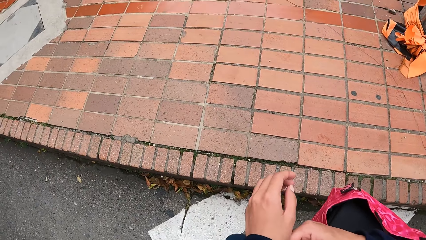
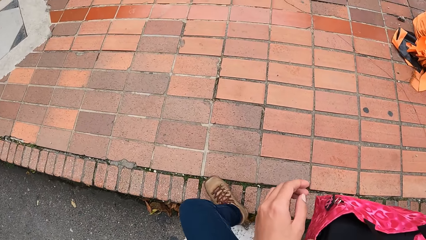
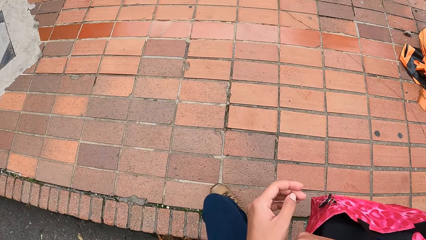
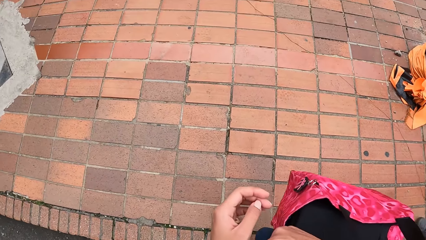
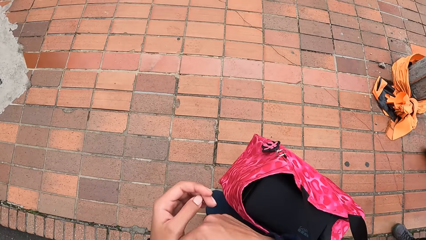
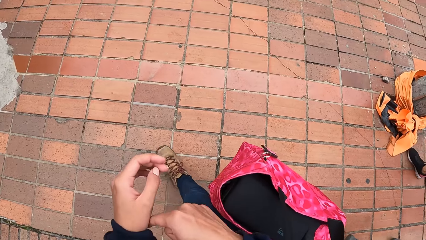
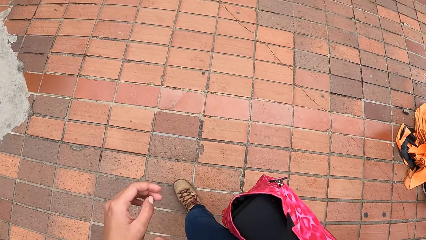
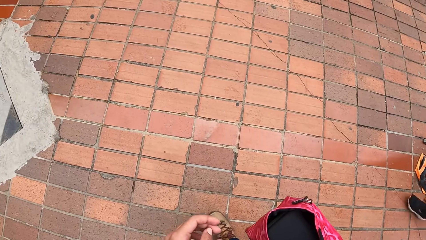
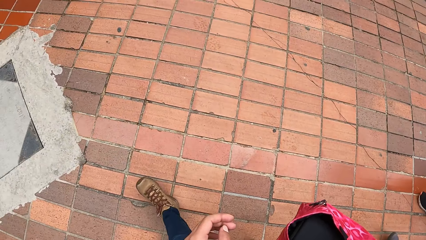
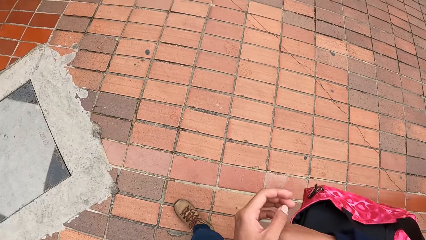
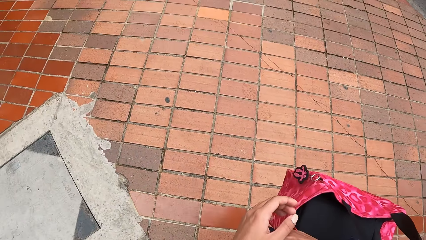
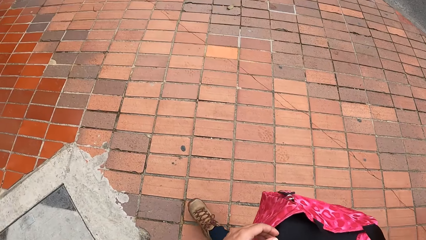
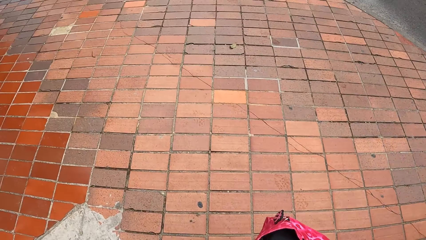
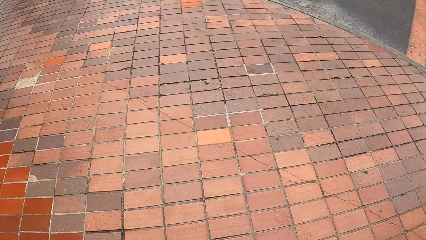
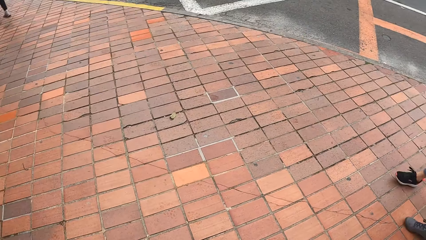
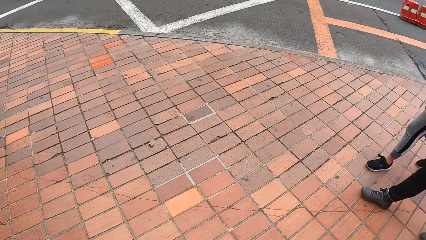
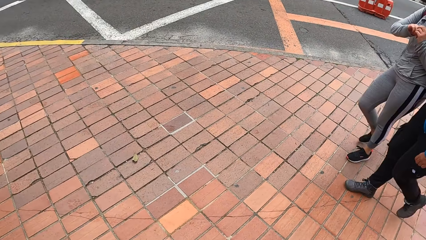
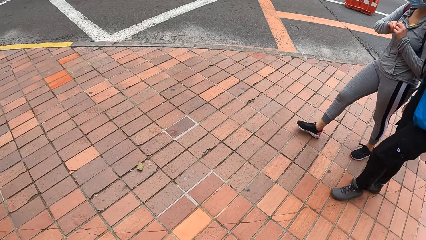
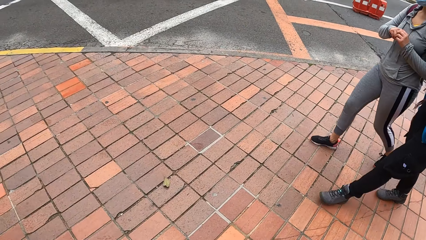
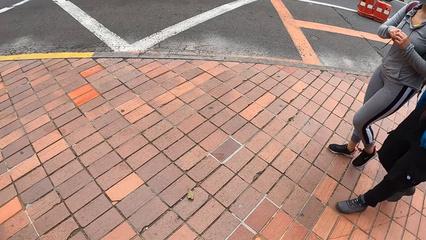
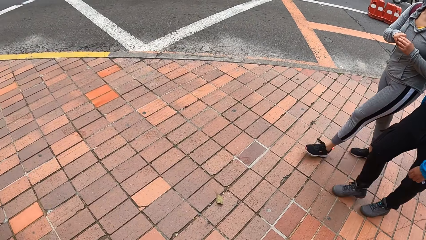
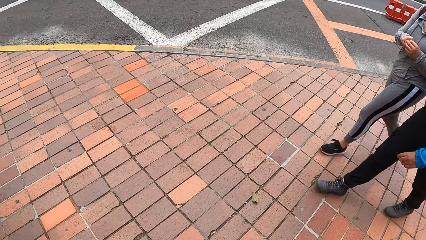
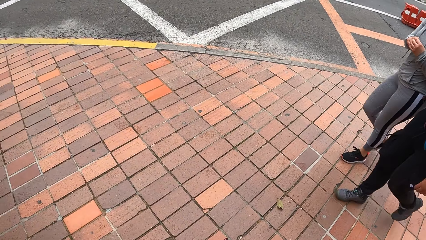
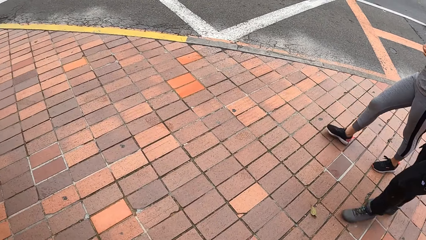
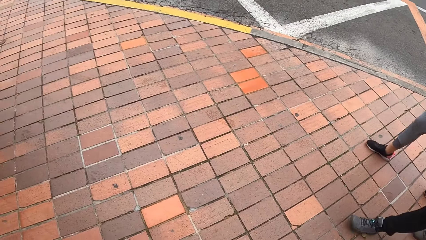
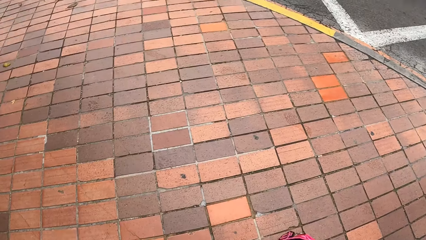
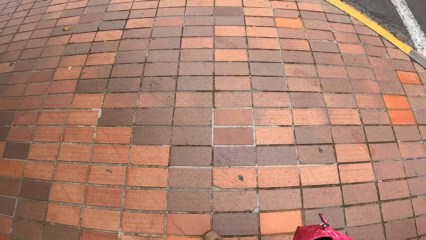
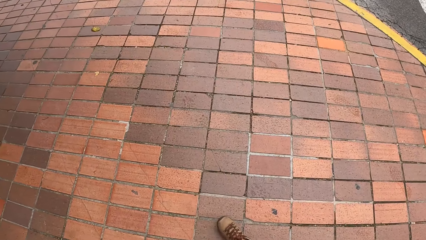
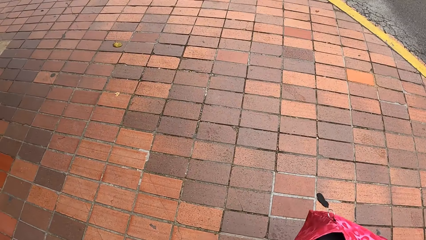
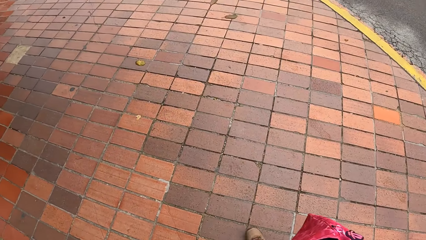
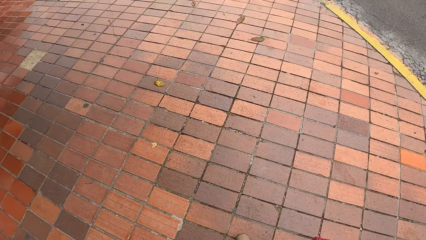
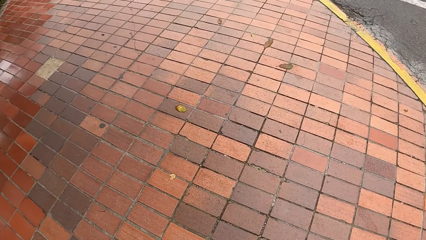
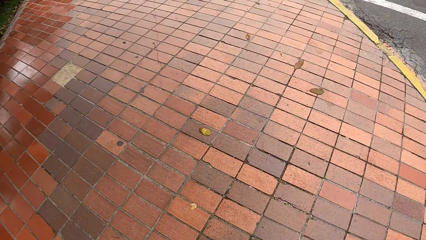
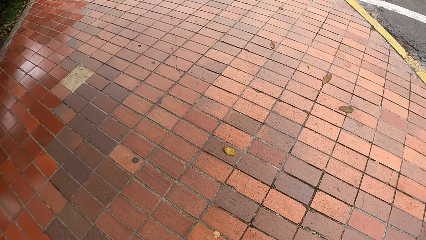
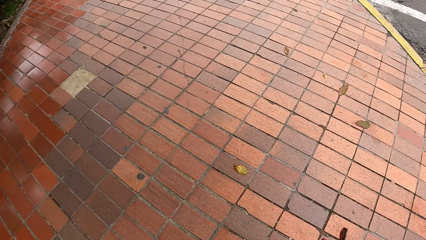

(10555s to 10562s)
The camera wearer aligns his cloth with the other hand. He walks on the pathway.

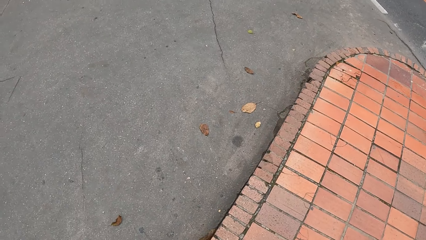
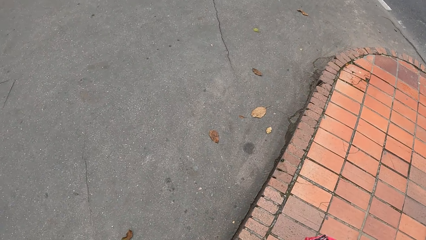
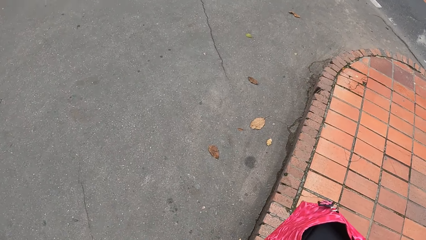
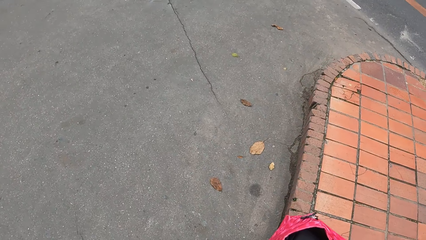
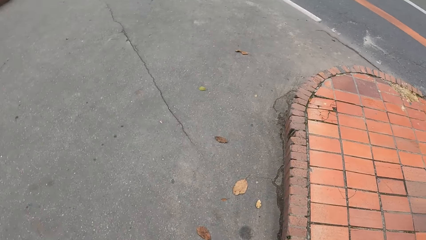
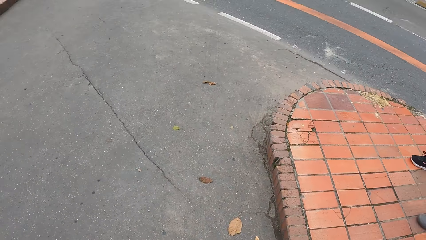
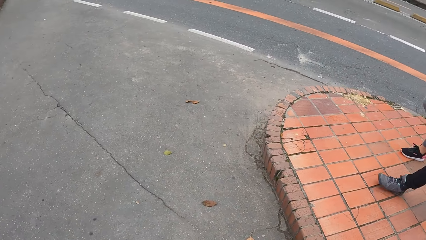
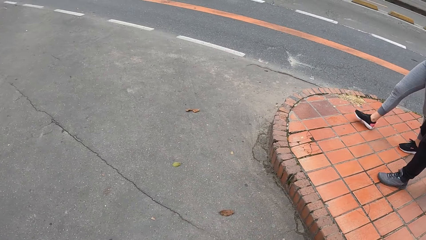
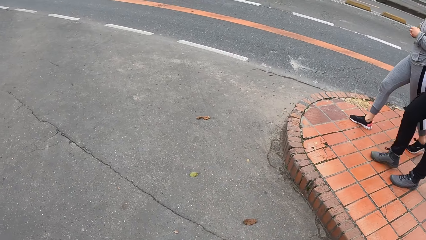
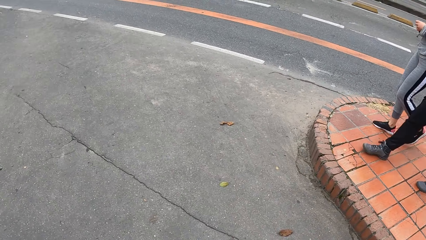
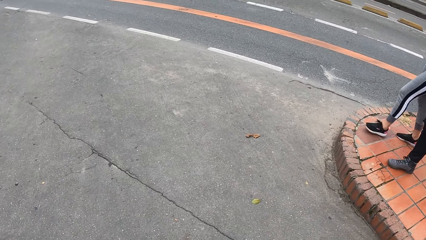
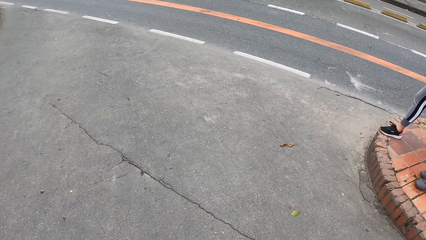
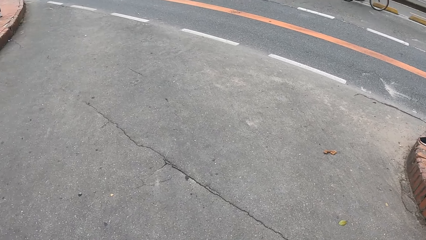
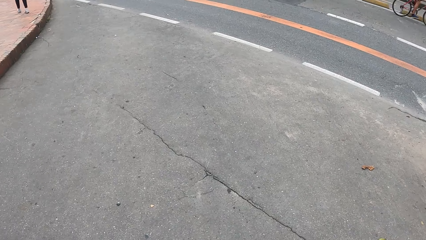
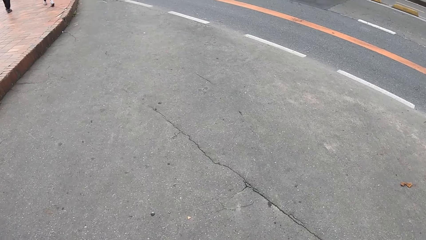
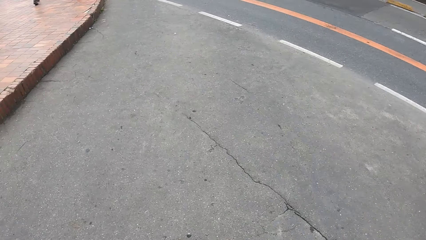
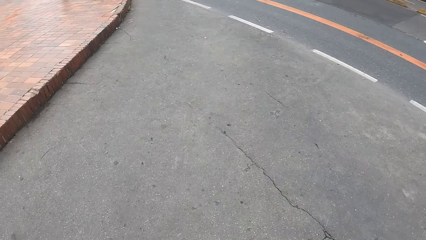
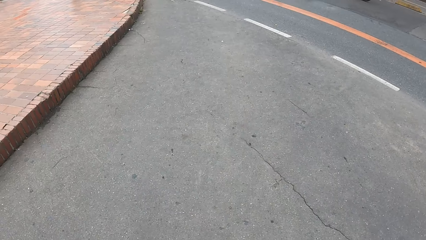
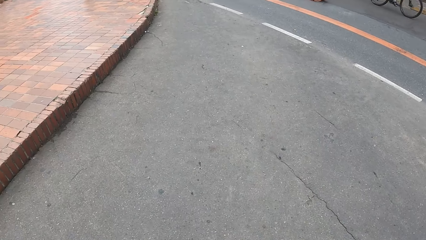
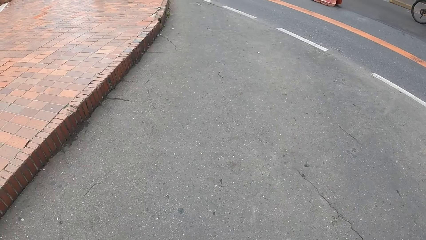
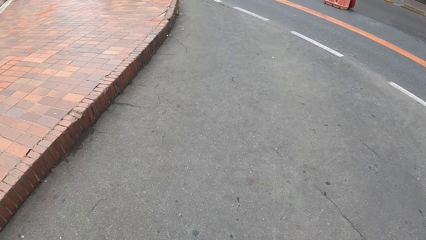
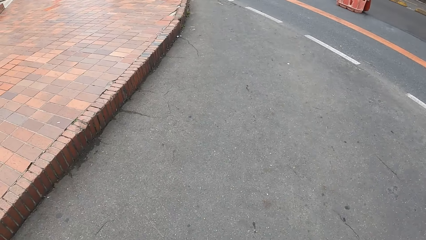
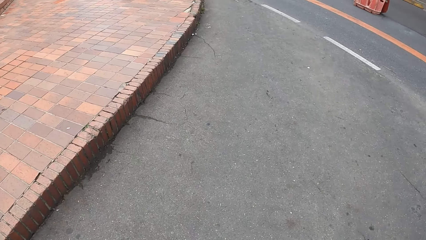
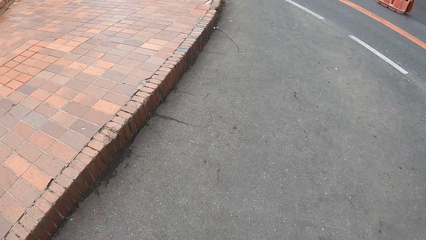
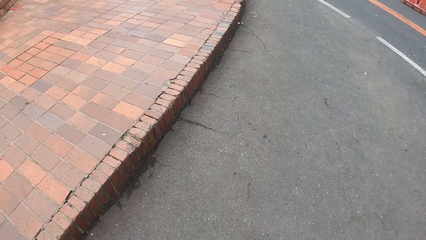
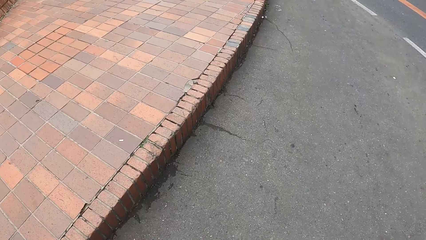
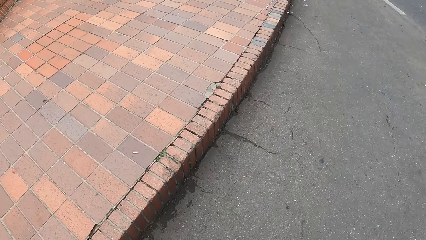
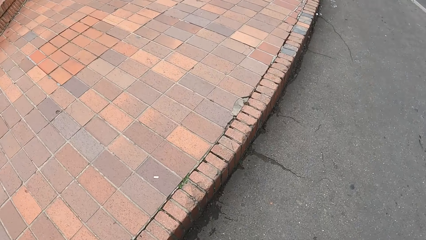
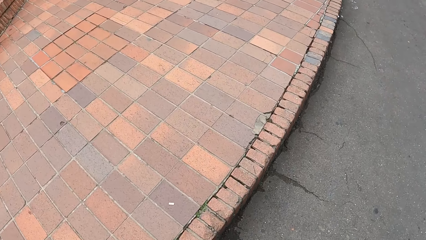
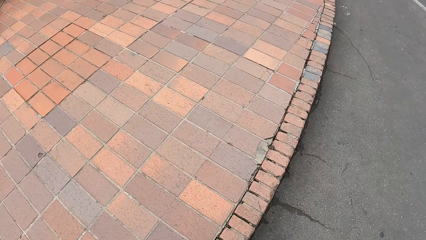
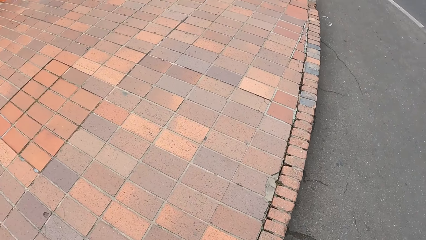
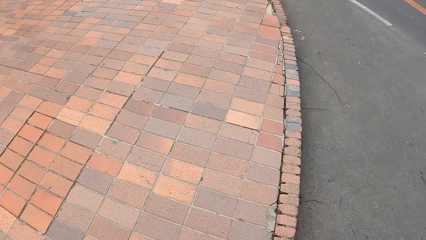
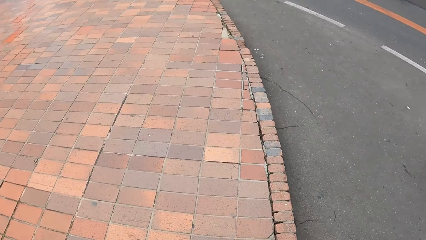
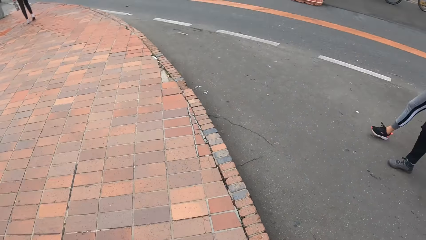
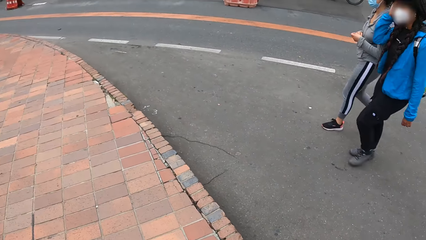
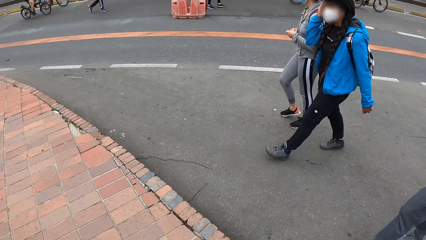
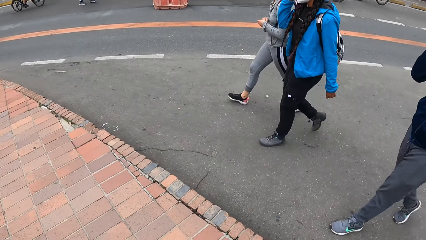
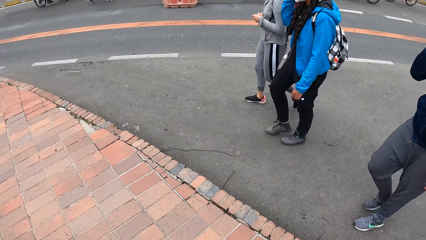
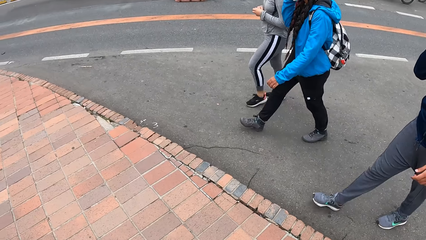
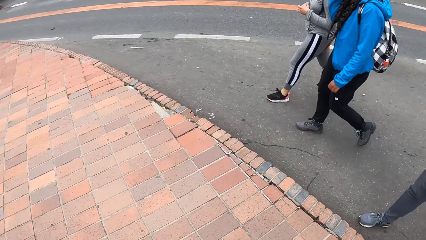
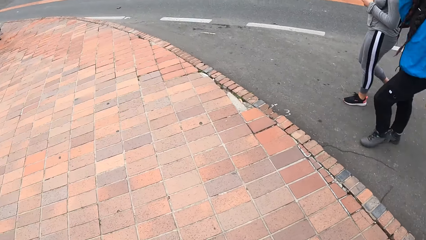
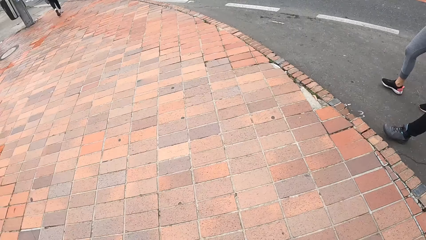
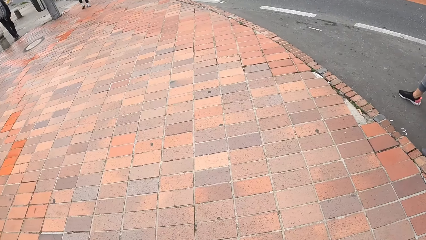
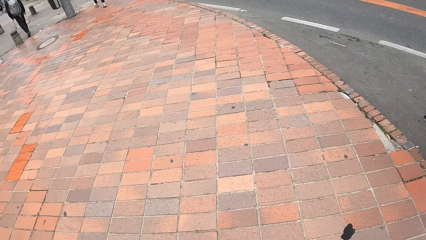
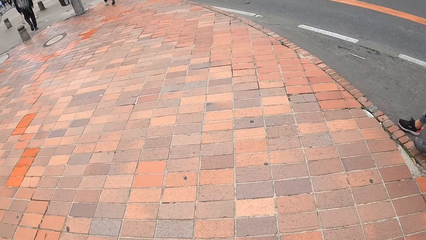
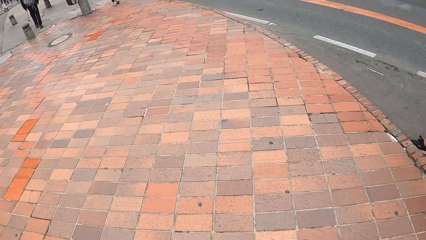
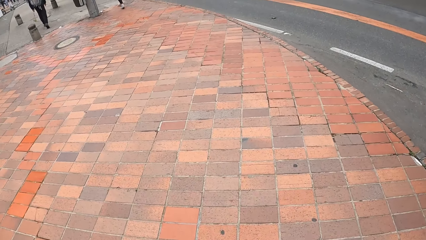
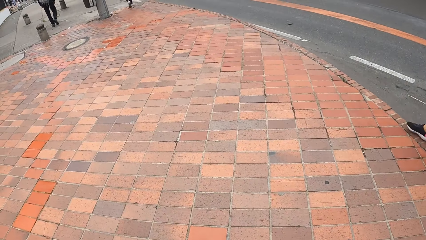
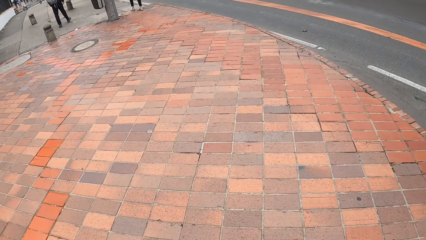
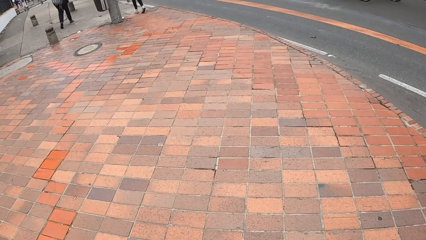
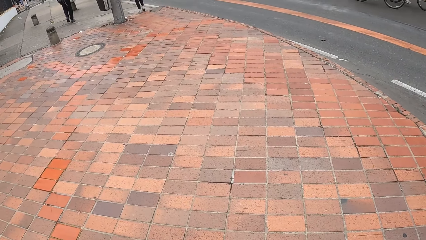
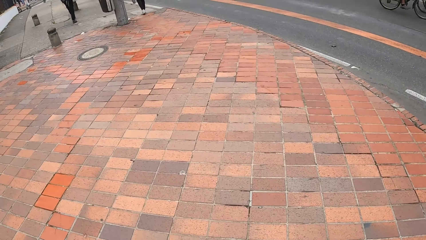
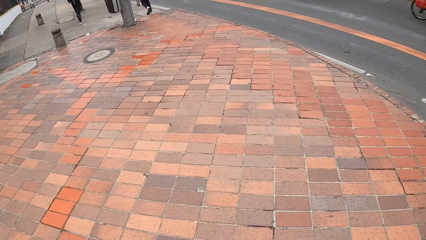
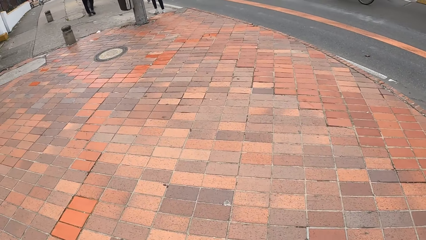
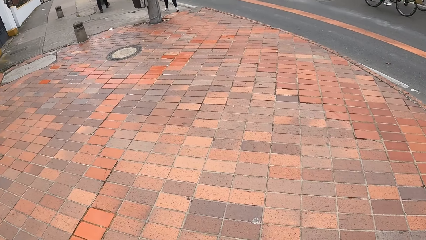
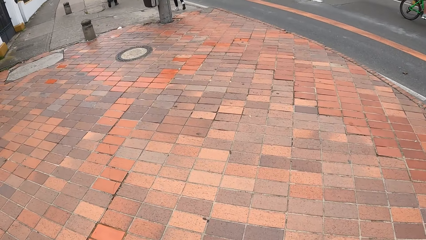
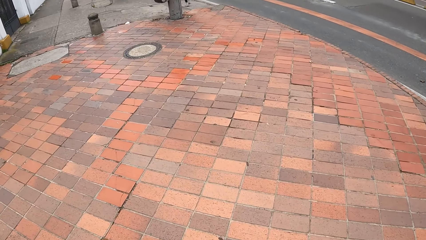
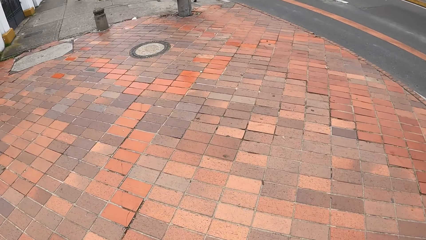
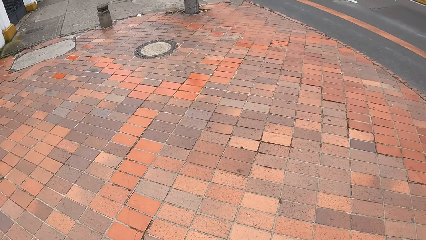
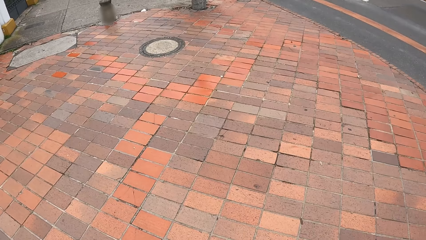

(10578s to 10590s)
The camera wearer crosses the road. They walk on the pathway.
